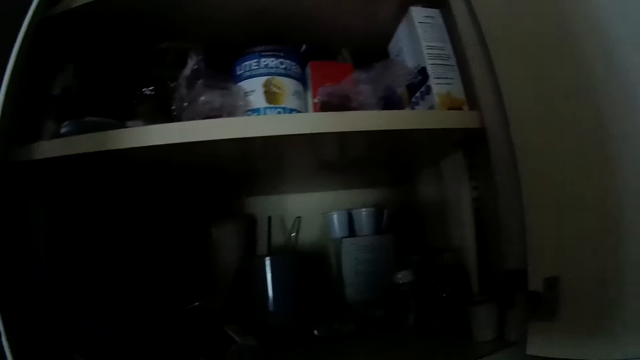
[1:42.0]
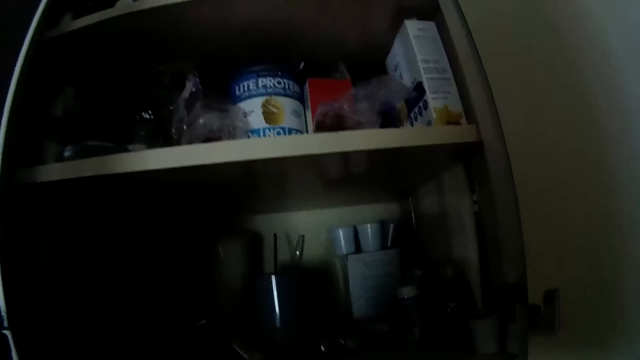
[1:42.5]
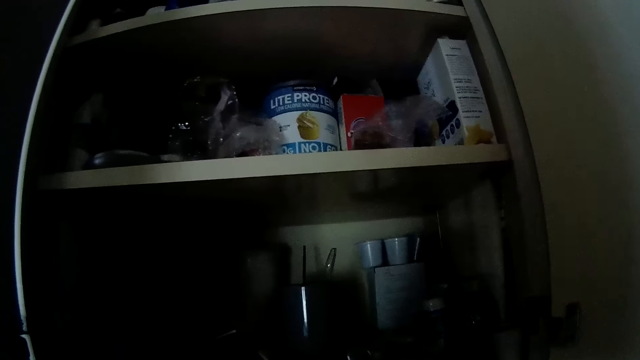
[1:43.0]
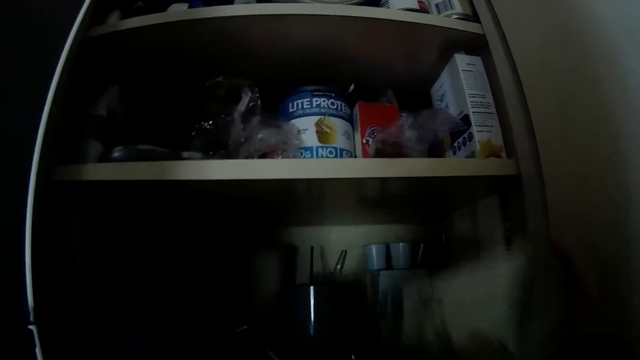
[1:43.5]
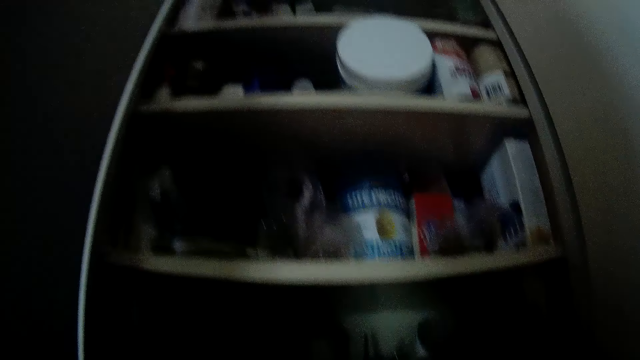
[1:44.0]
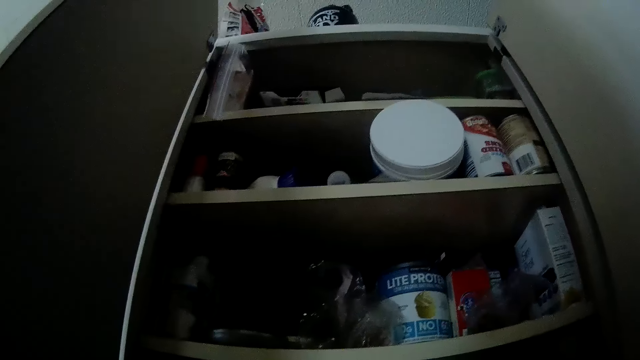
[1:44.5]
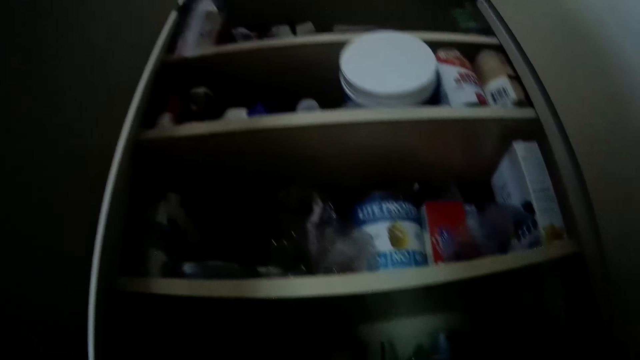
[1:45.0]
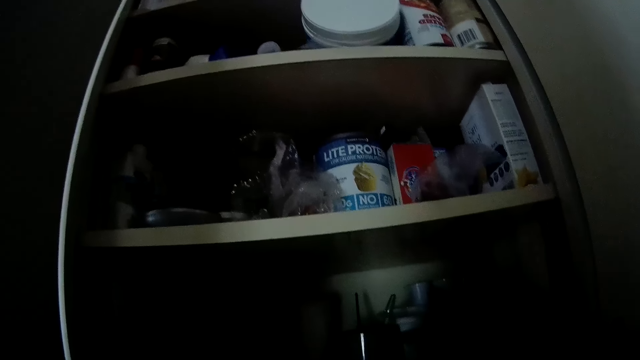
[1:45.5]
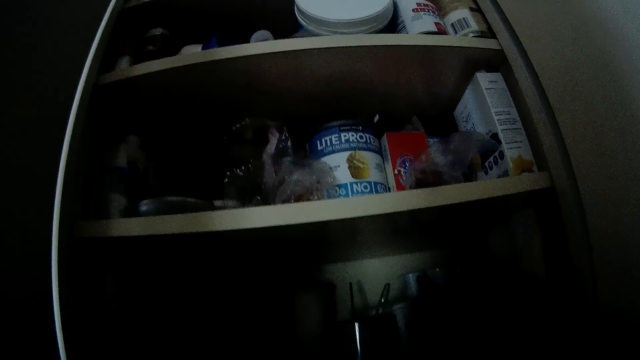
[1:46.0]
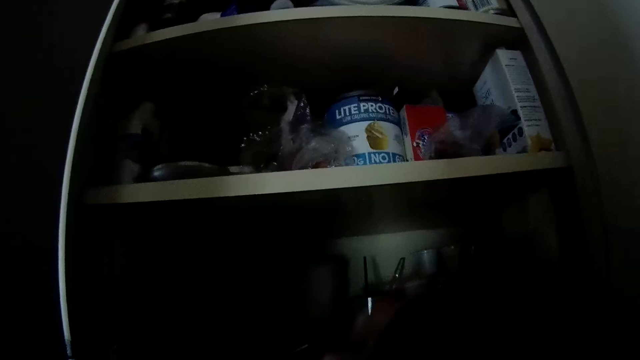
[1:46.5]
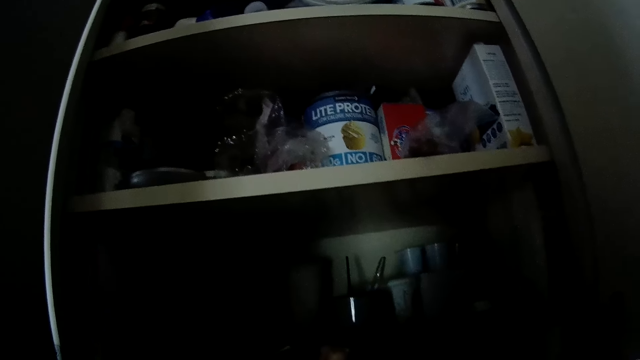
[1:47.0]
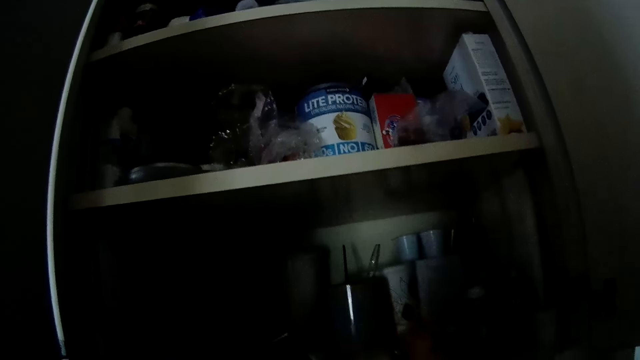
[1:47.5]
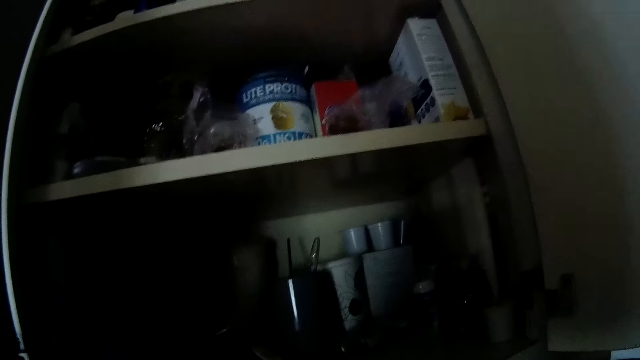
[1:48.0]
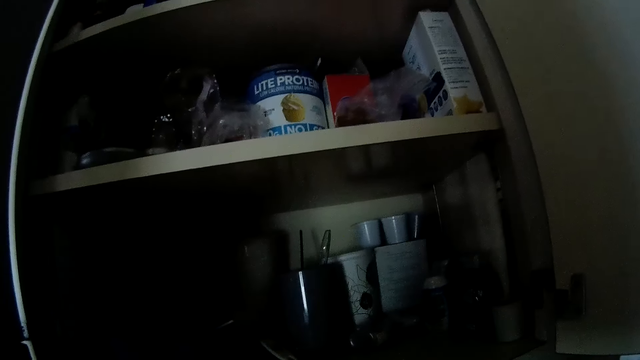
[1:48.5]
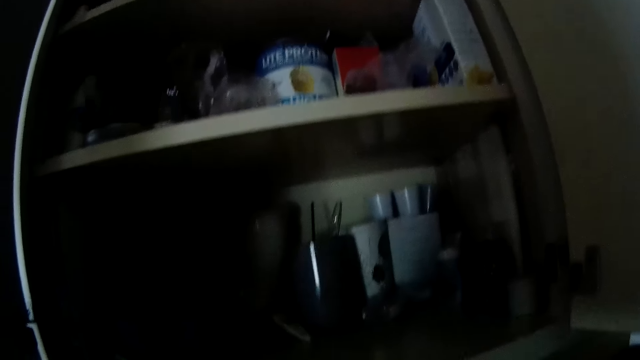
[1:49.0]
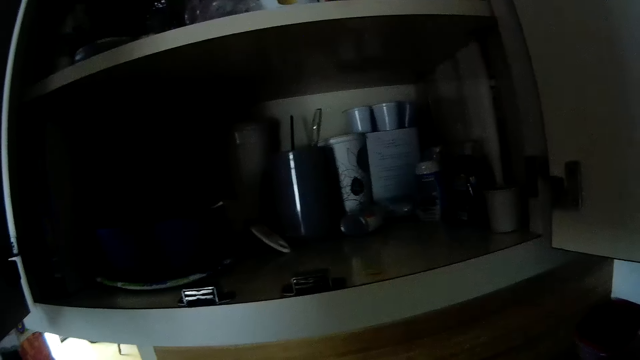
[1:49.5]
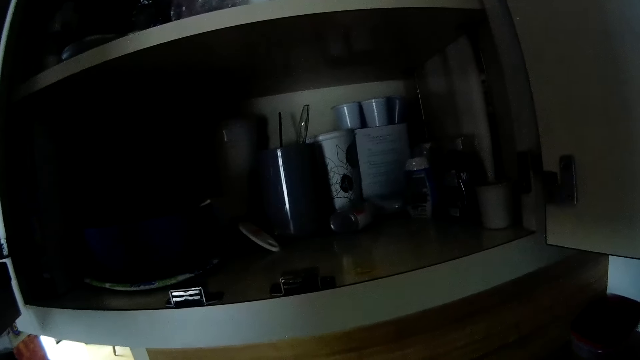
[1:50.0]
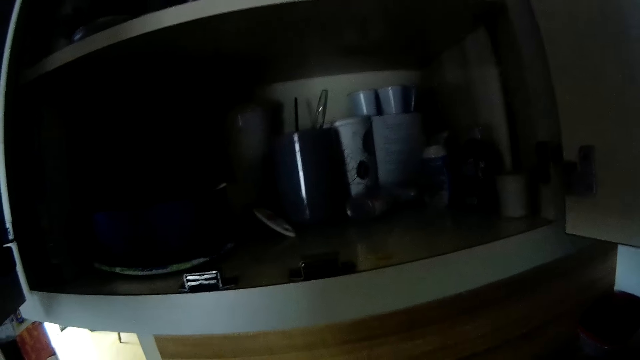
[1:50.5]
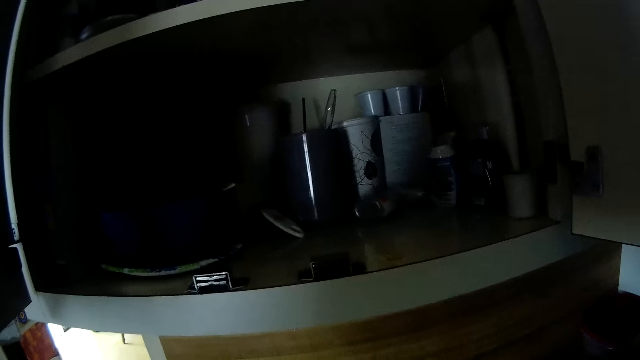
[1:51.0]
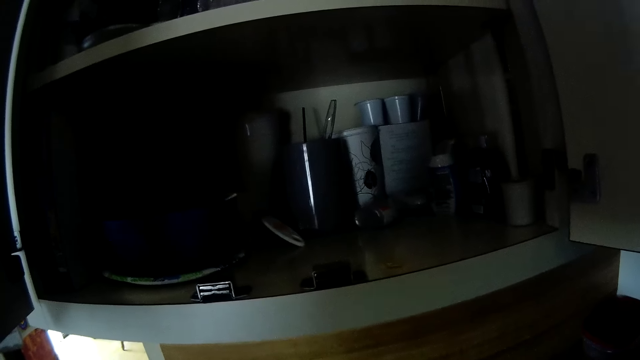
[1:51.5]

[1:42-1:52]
The camera wearer examines the cup. He drops the cup to the lower compartment of the cabinet with his right hand. He looks around. He picks a tube with his right hand from the lower compartment of the cabinet.

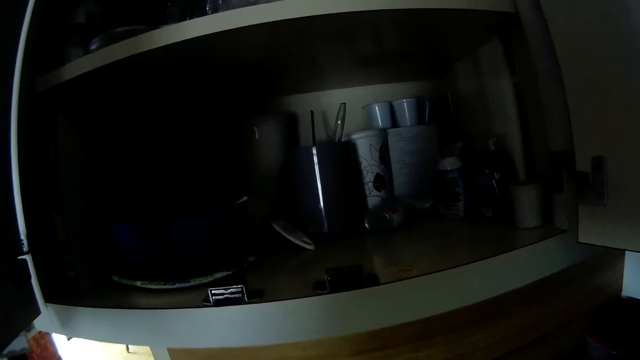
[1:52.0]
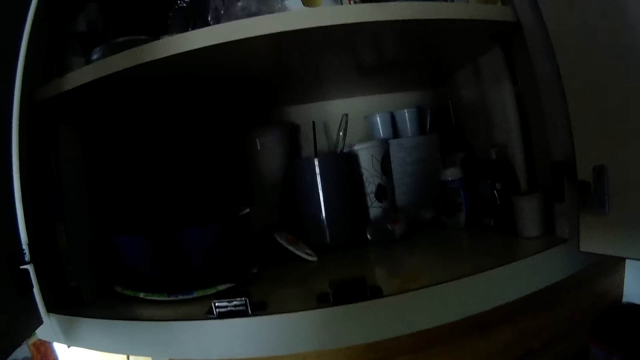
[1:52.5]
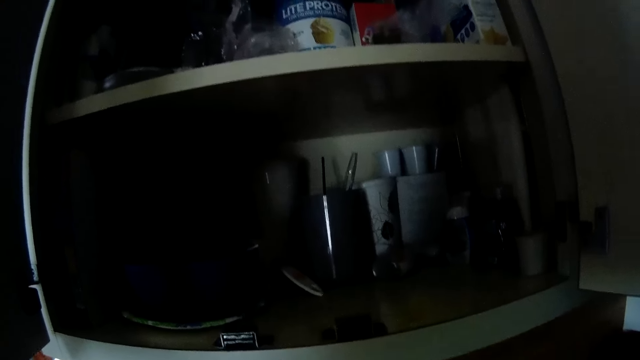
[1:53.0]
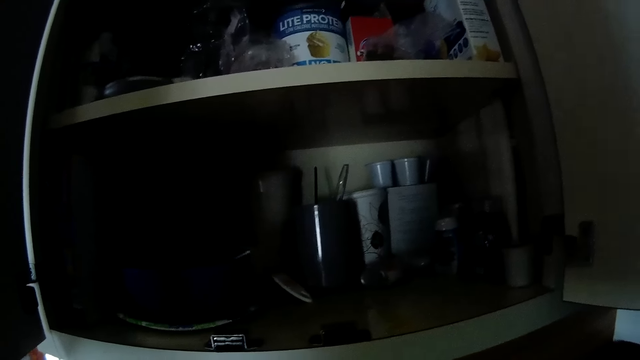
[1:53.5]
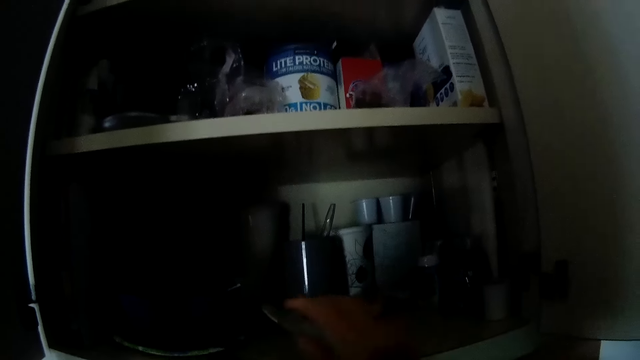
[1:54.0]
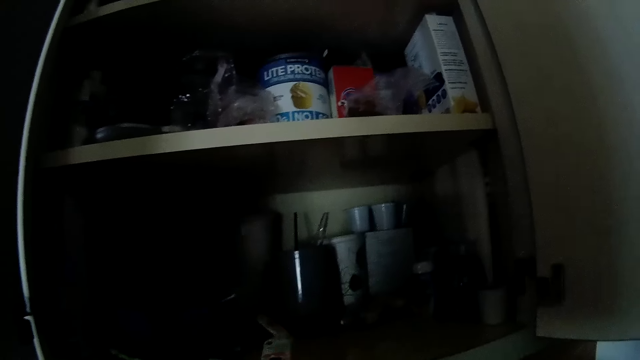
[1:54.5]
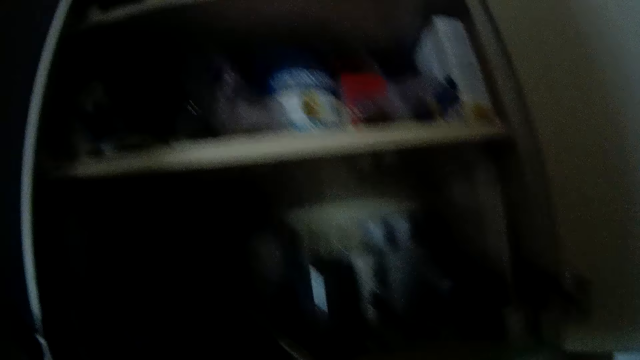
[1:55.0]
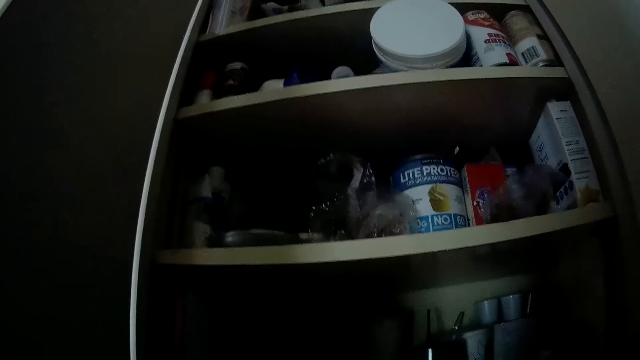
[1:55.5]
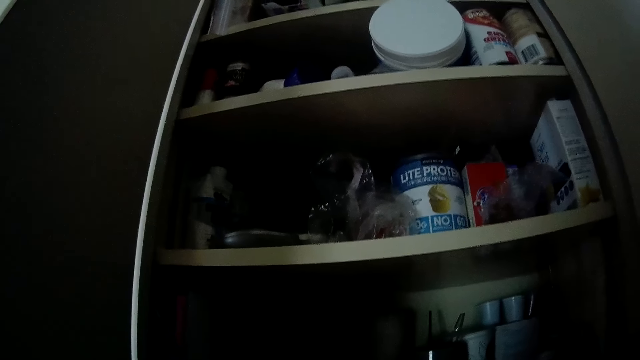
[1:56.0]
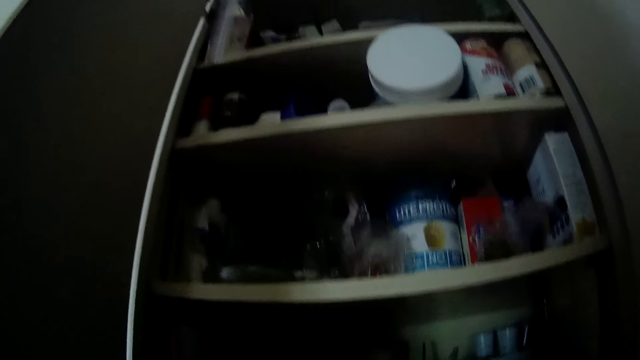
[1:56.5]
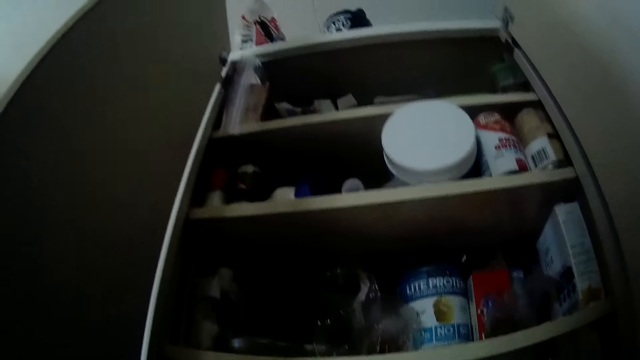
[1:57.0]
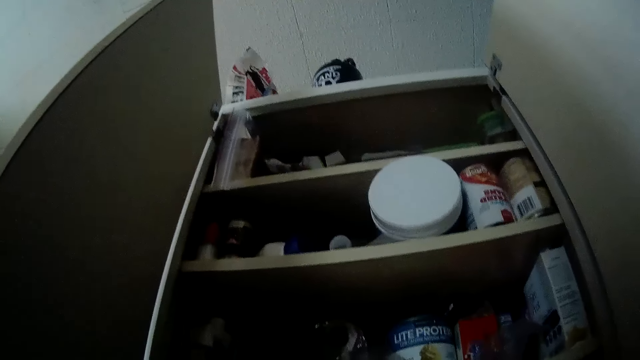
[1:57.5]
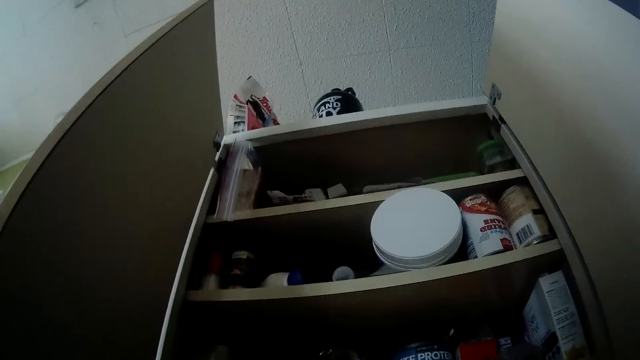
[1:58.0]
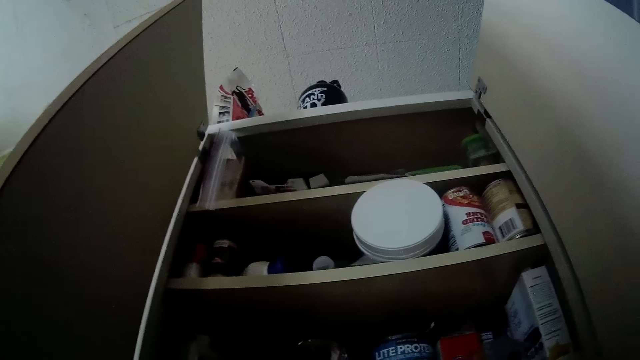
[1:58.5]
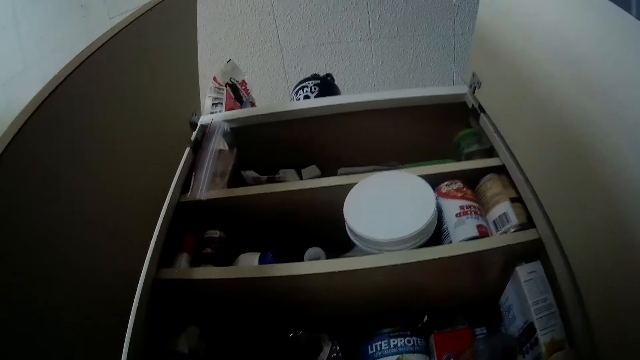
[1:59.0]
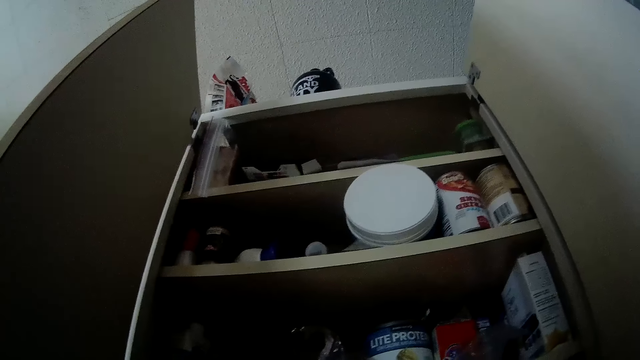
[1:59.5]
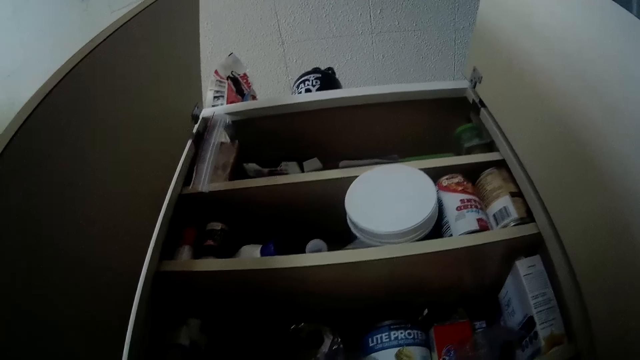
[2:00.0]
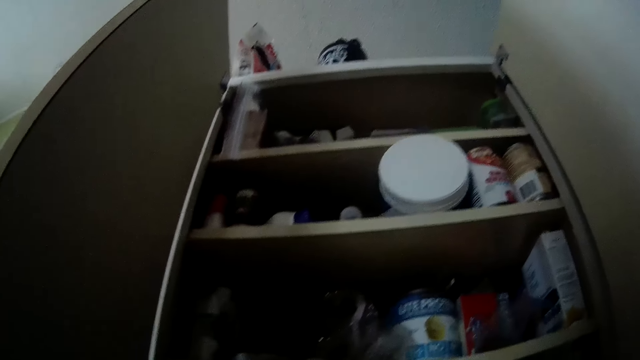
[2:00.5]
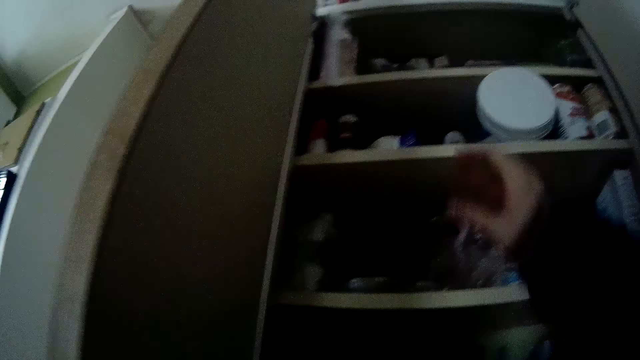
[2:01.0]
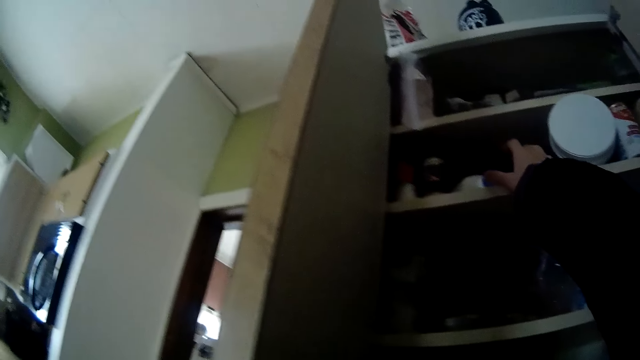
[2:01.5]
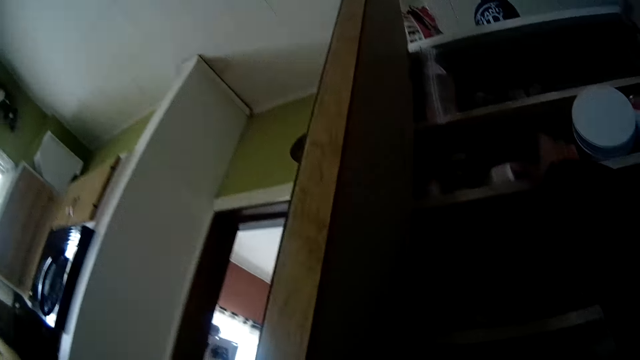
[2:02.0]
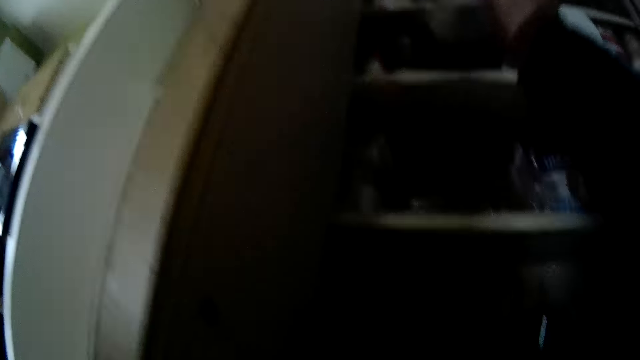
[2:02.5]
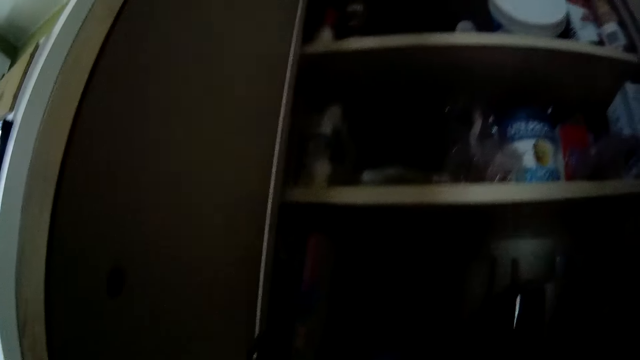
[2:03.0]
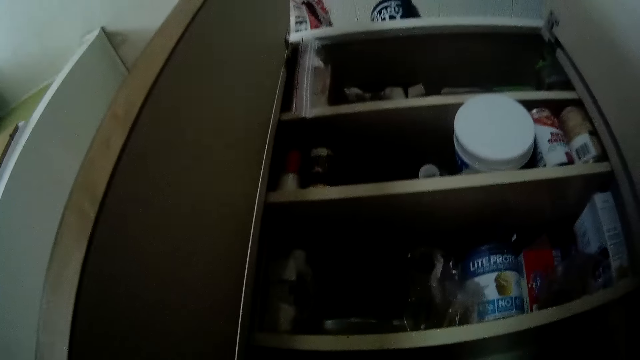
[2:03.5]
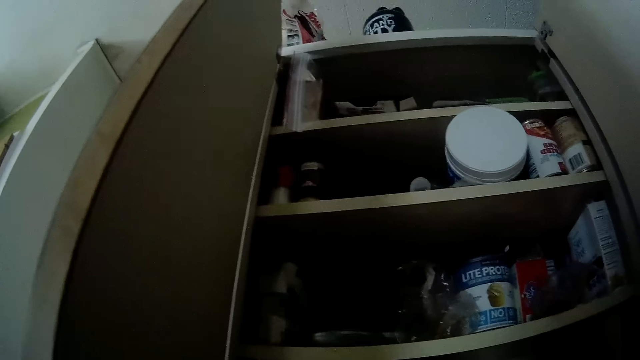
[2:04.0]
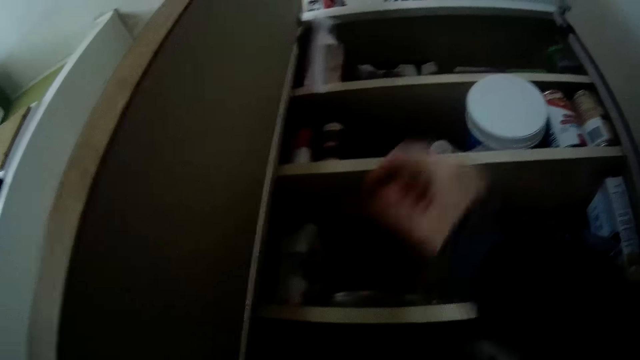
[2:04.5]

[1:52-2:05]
The camera wearer drops the tube with his right hand to the lower compartment of the cabinet. He moves the hand. He looks around. He removes a bottle or detergent with his right hand from a middle compartment of the cabinet. He drops the detergent.
